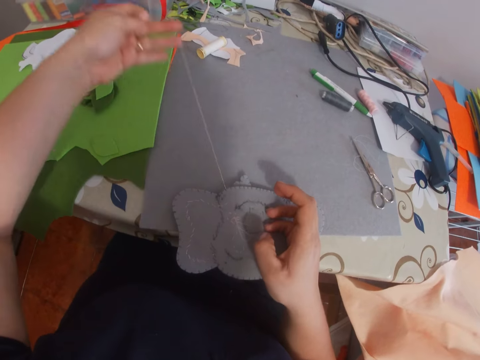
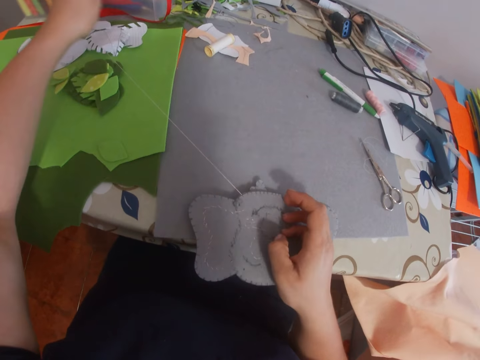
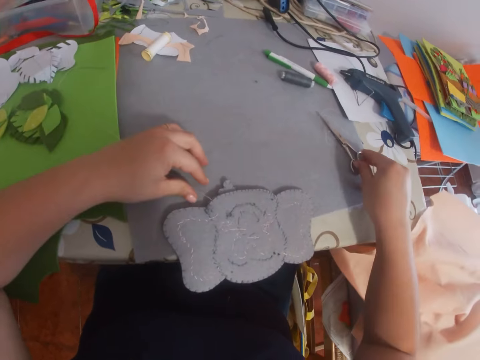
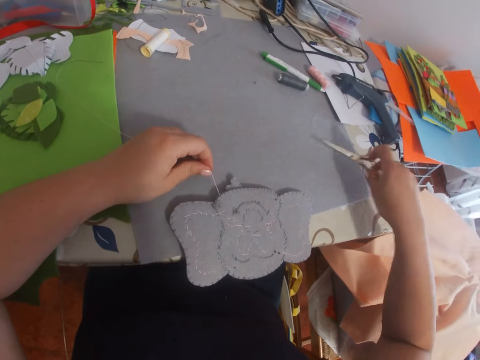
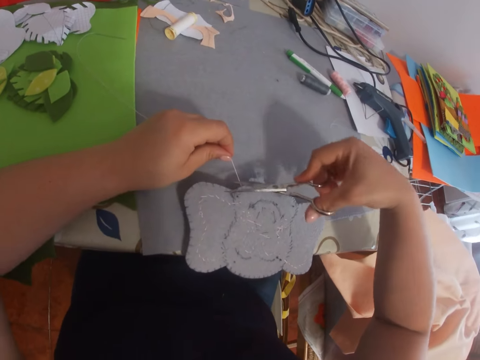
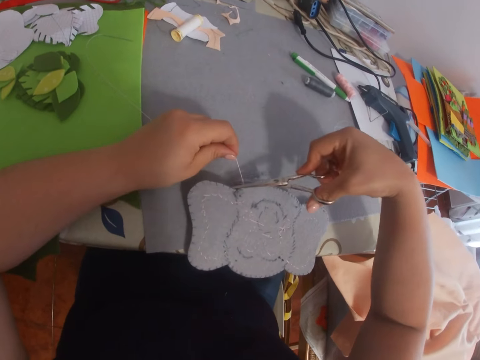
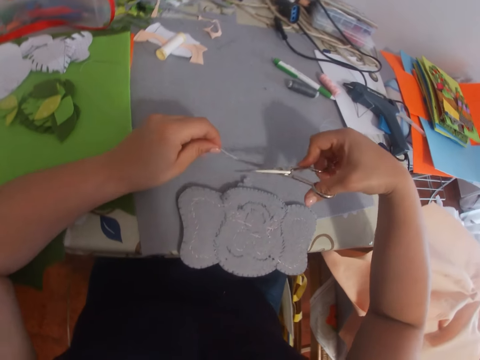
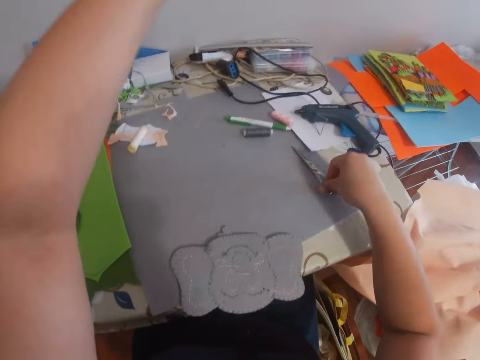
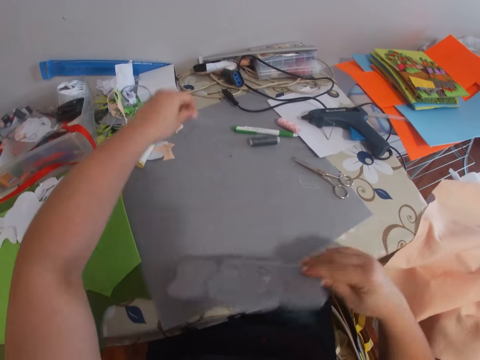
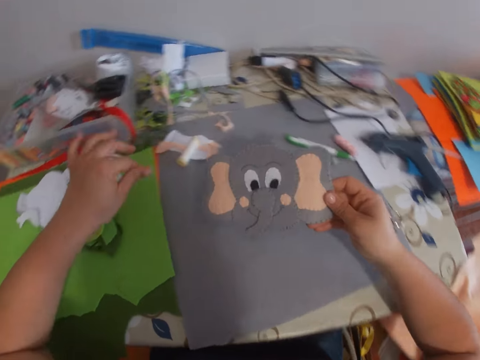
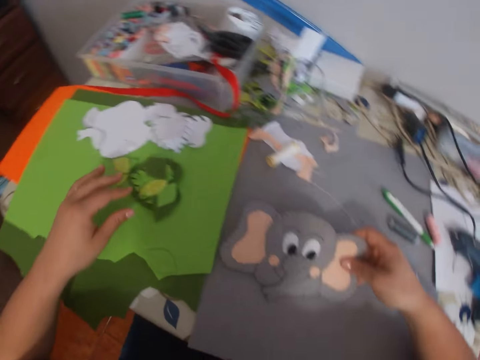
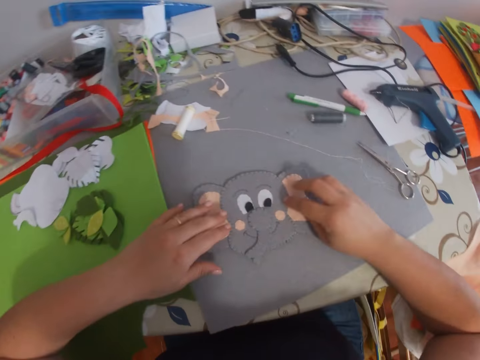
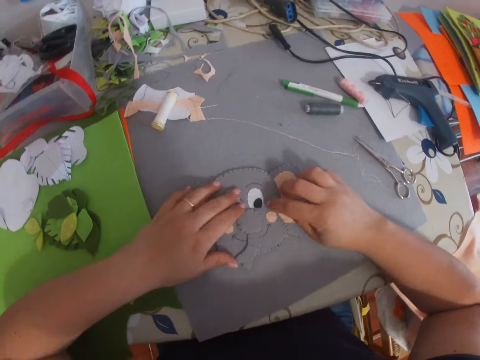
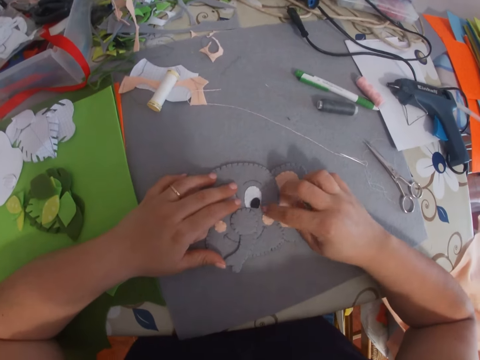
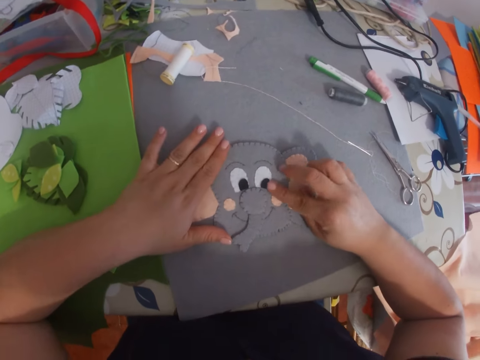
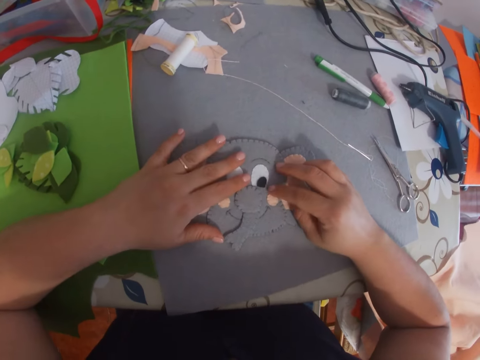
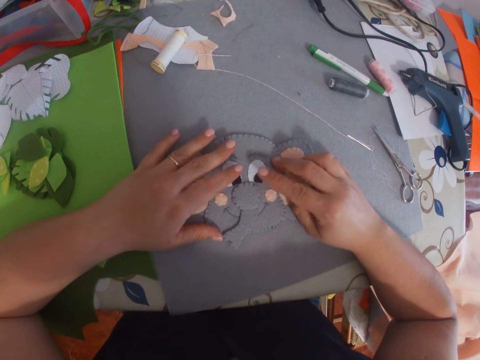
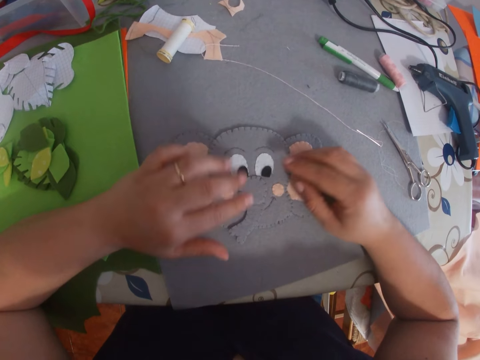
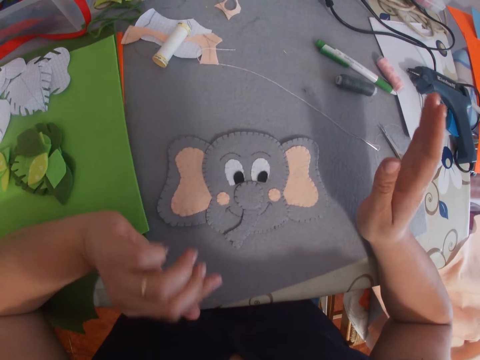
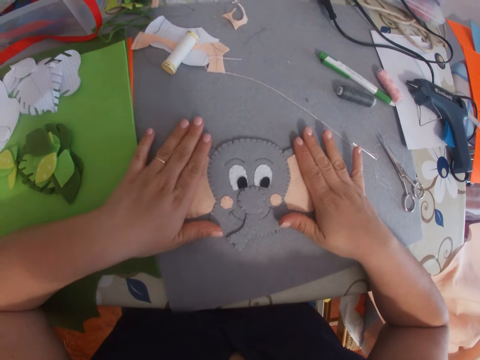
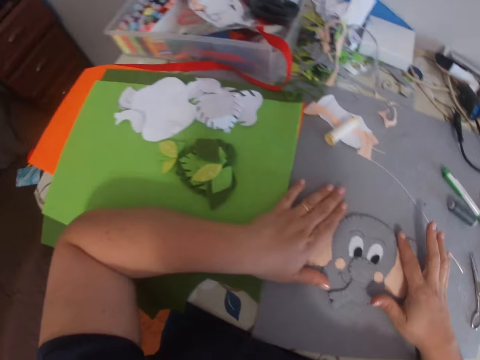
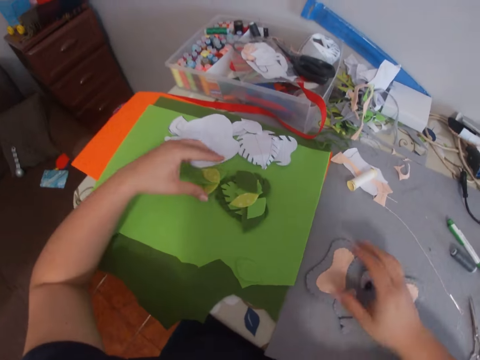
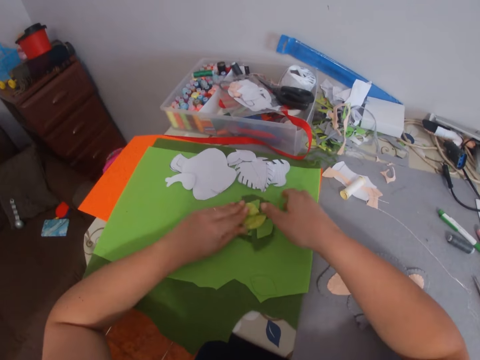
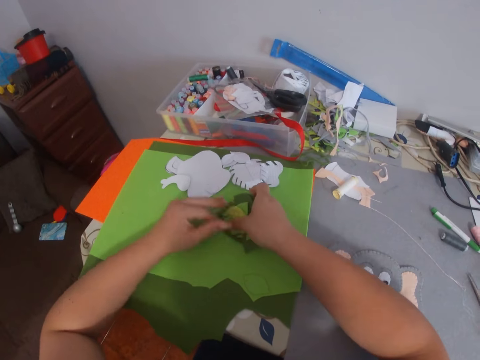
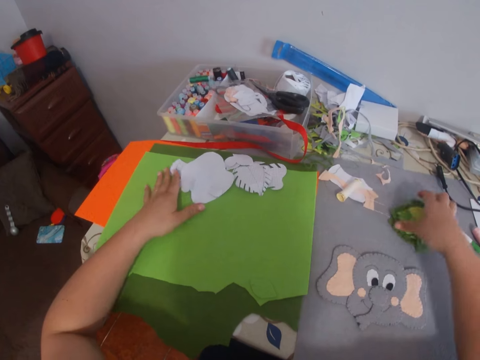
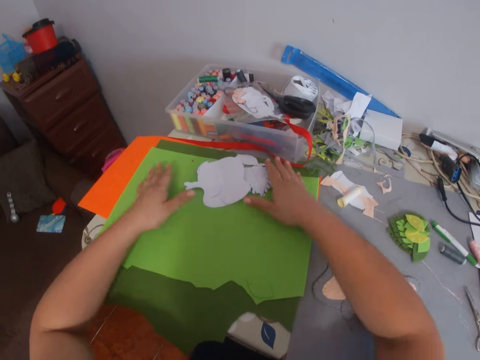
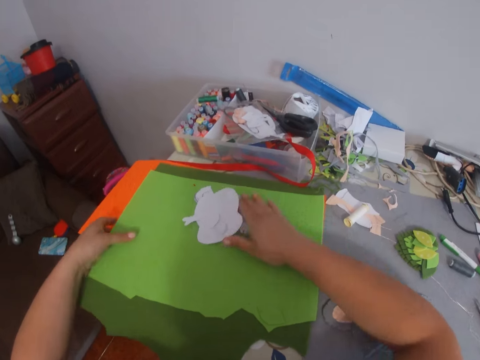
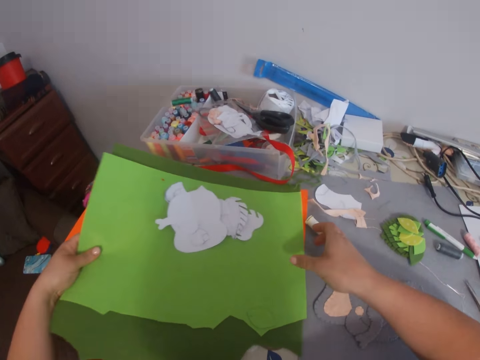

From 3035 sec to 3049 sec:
The camera wearer picks up a pair of scissors from the table. They cut the thread with the scissors, and drop the scissors on the table. They turn the Mickey Mouse craft or piece of cloth upward. They put the needle on the table. They put the piece of cloth on the table. They press the Mickey Mouse craft with both hands. They move some green pieces to the large gray pad. They pick up pieces of manila paper and put the pieces of manila paper on the table. They pack some white pads or pieces of cloth together. They carry the large green pad.

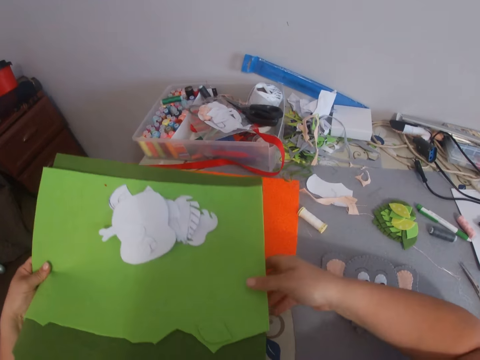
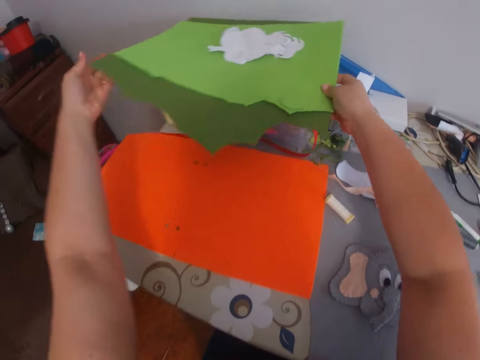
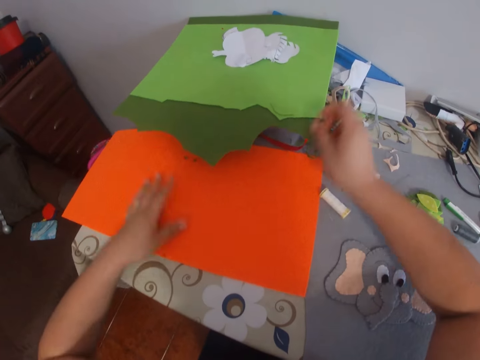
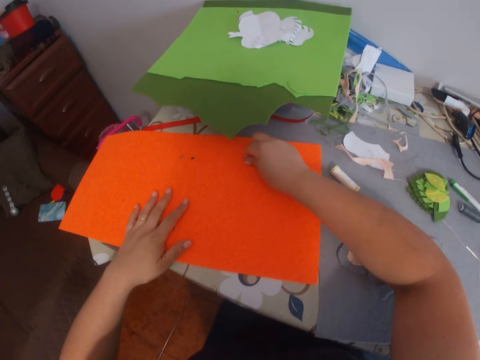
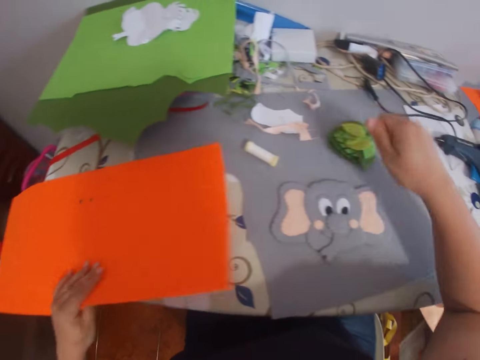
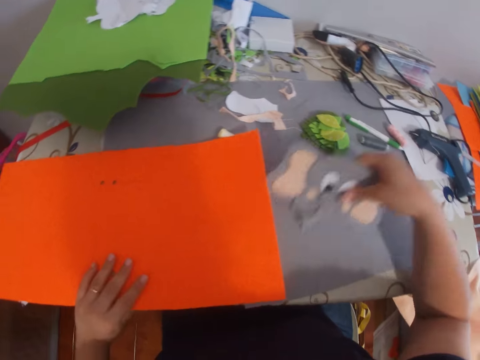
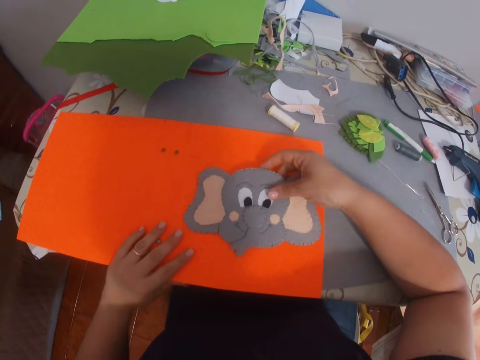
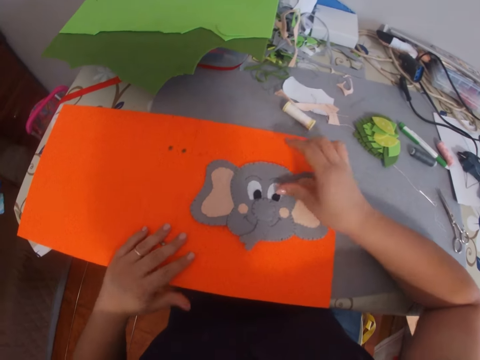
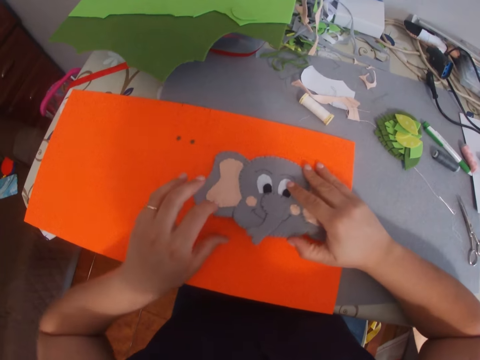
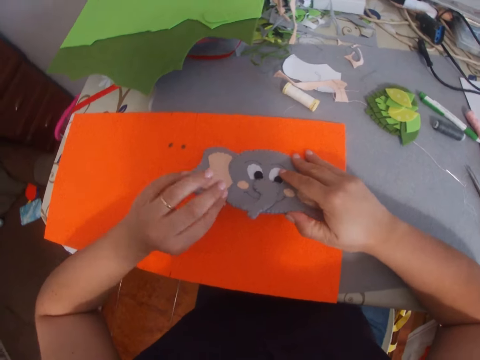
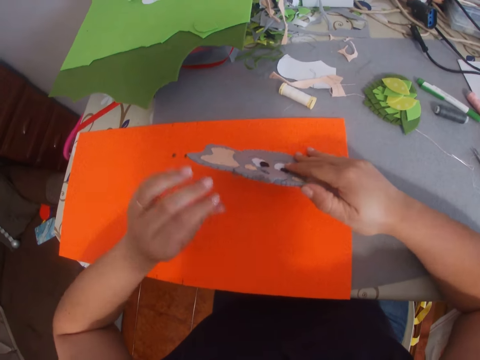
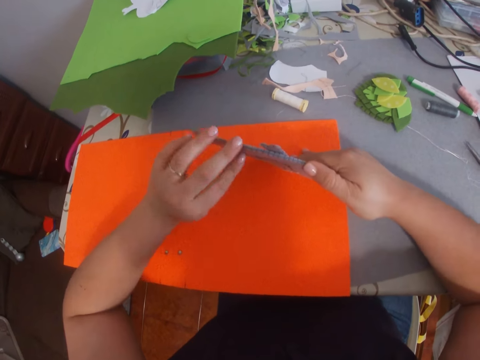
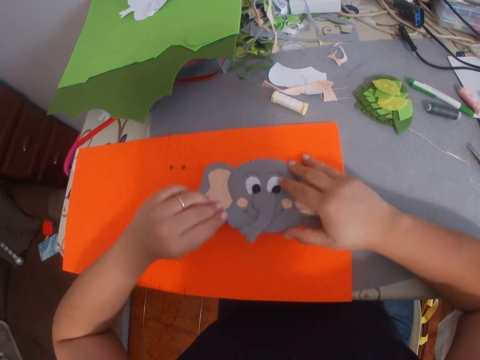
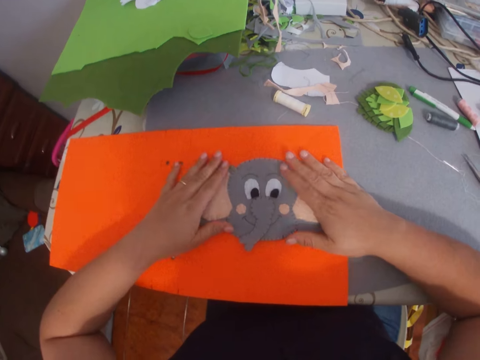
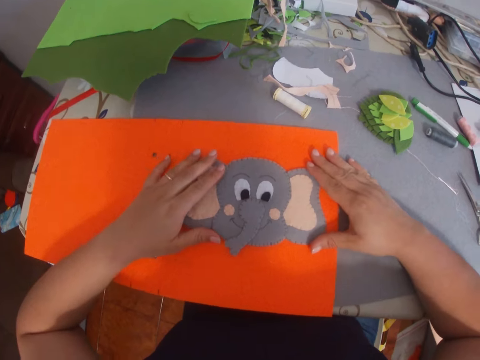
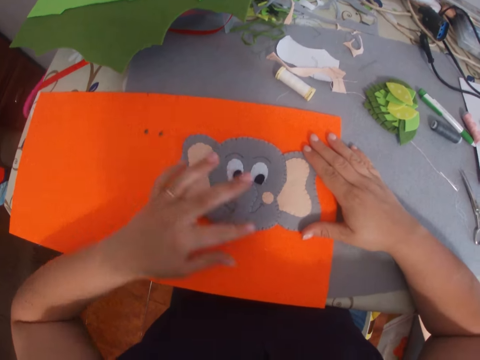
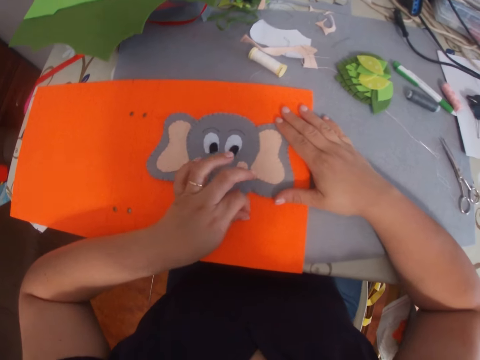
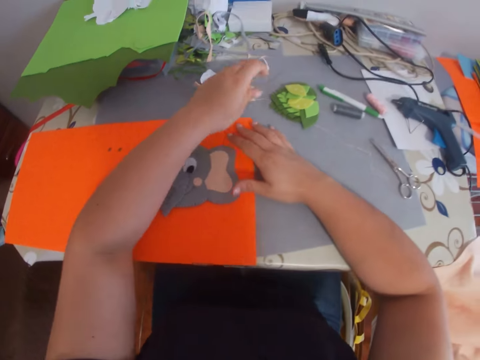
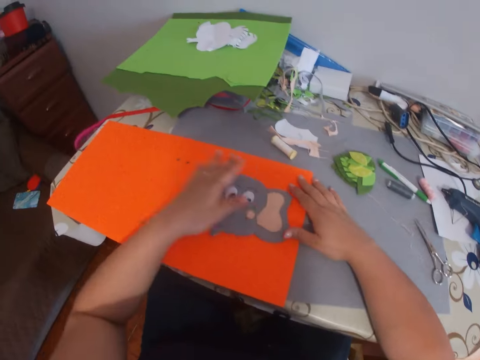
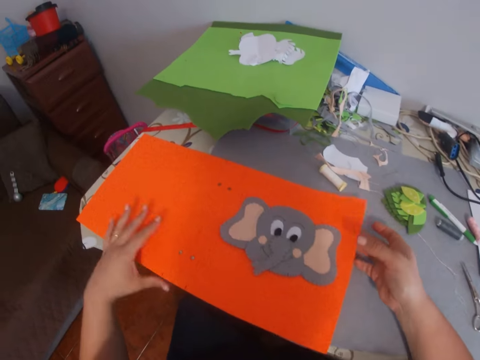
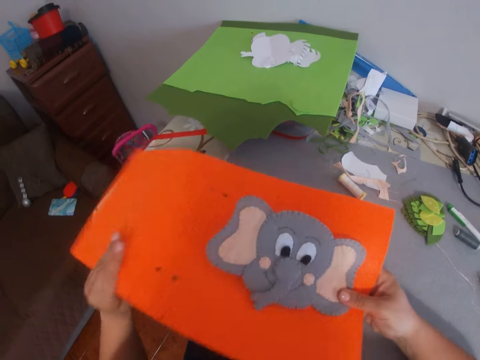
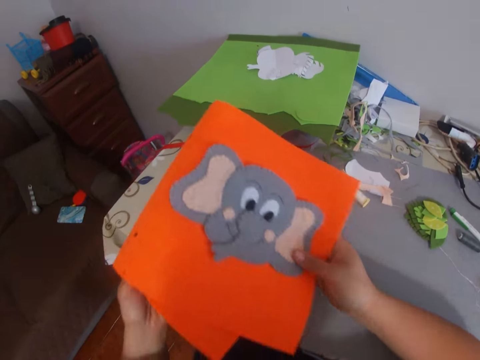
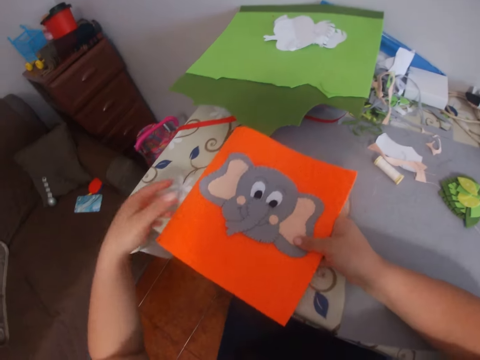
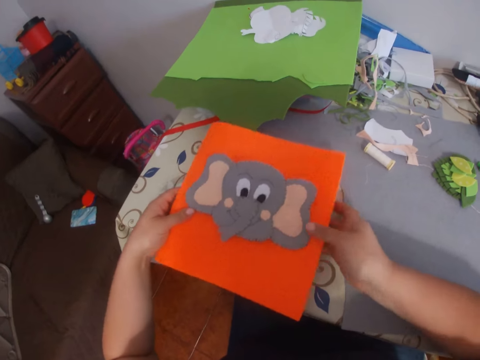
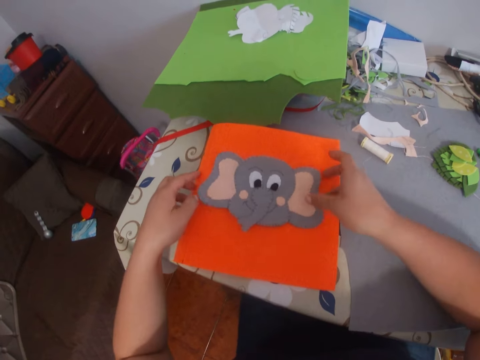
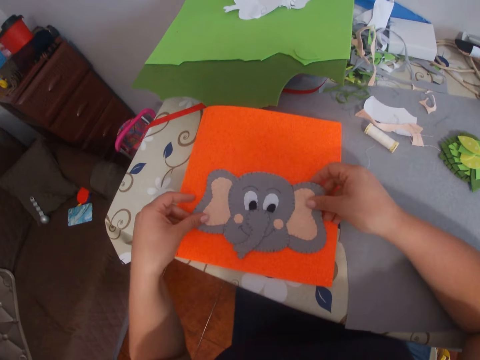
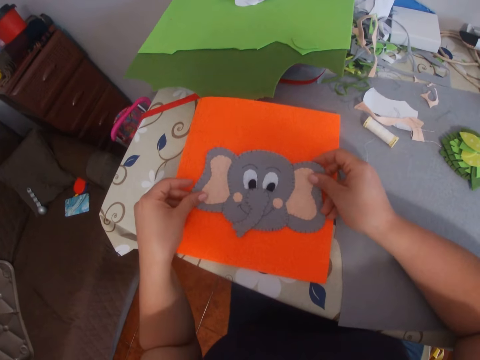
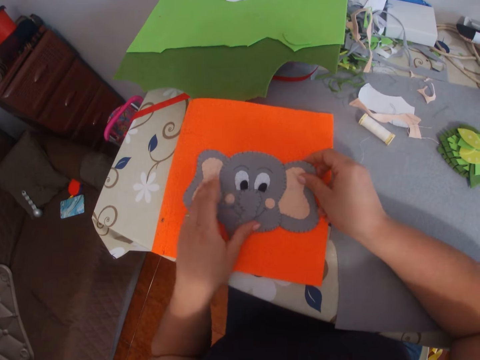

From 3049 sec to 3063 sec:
The camera wearer picks up the manila paper. They drop the manila paper or large green pad on a transparent bowl. They pull the manila paper. They move a large orange pad. They pick up the piece of cloth. They move the Mickey Mouse craft onto the orange pad. They look at the Mickey Mouse craft. They put the piece of cloth on the manila paper. They lift the piece of cloth. They put the piece of cloth on the manila paper. They fold the manila paper. They adjust the Mickey Mouse craft. They move the piece of cloth.
